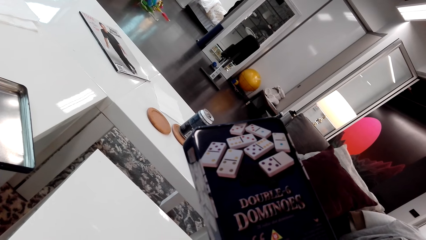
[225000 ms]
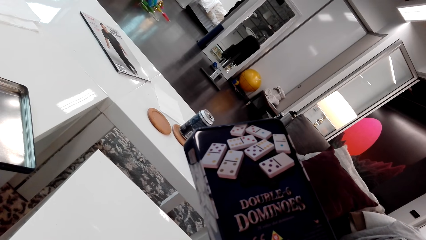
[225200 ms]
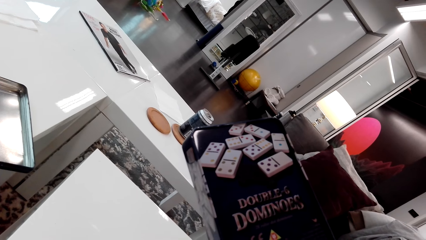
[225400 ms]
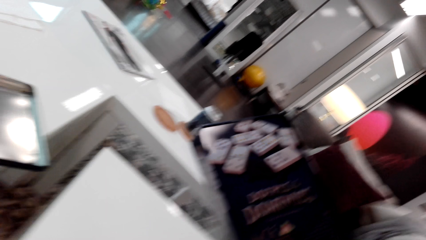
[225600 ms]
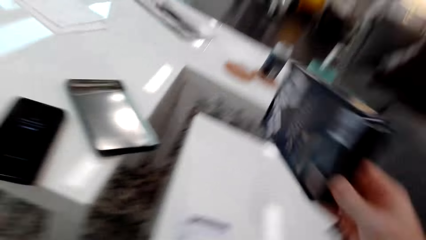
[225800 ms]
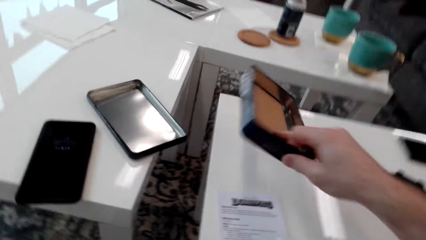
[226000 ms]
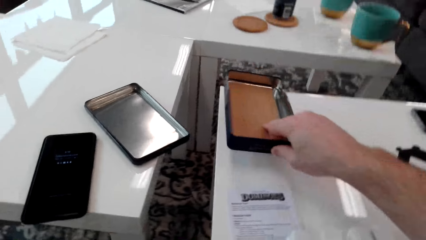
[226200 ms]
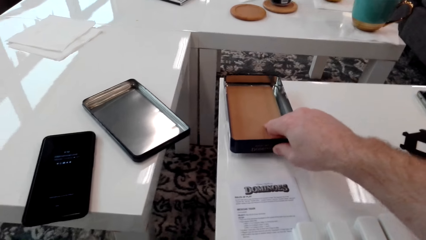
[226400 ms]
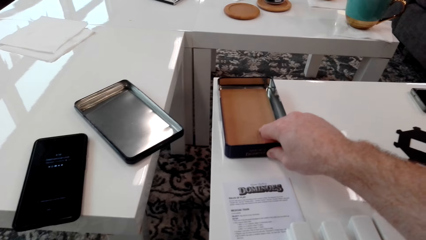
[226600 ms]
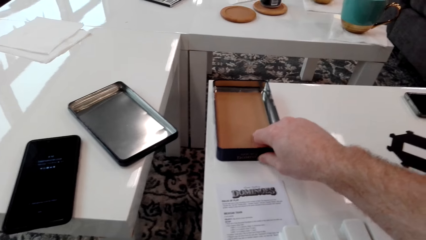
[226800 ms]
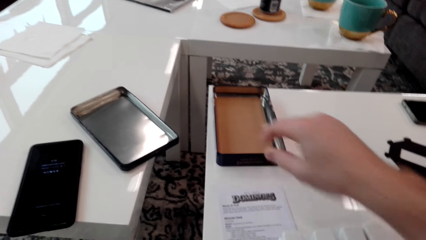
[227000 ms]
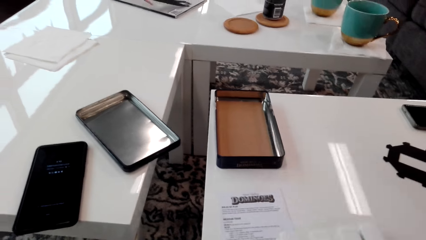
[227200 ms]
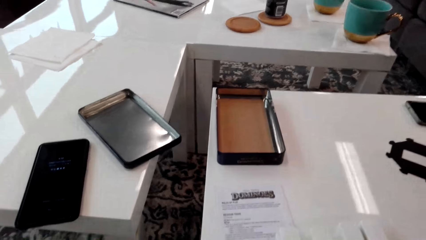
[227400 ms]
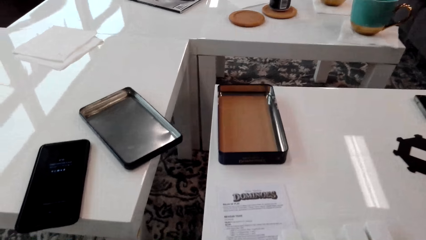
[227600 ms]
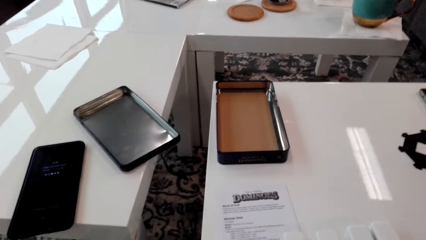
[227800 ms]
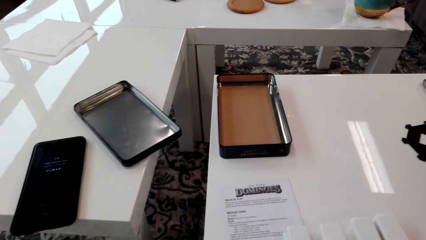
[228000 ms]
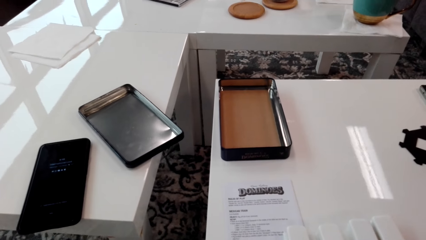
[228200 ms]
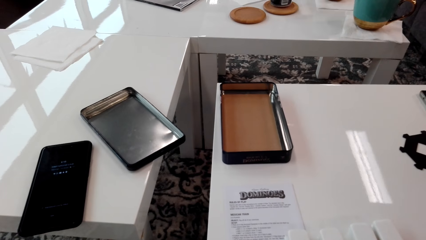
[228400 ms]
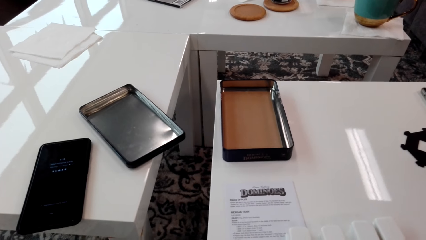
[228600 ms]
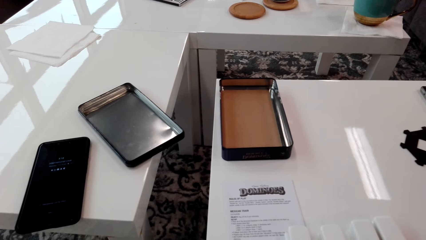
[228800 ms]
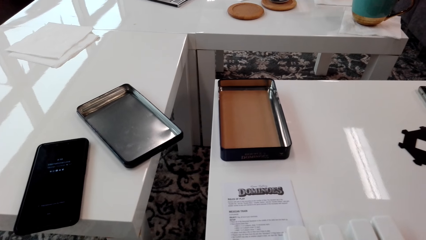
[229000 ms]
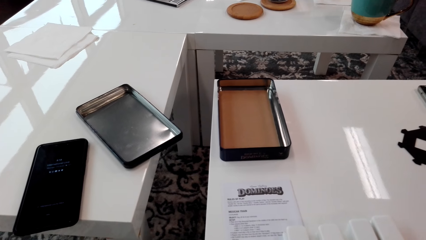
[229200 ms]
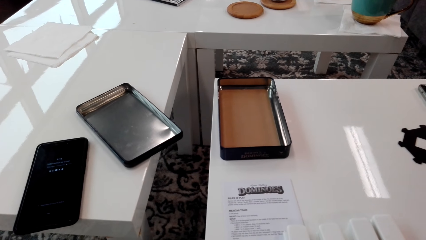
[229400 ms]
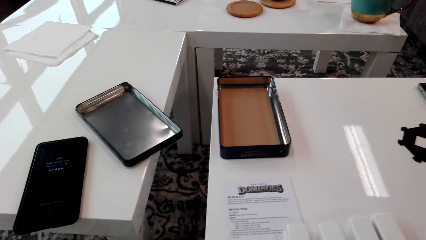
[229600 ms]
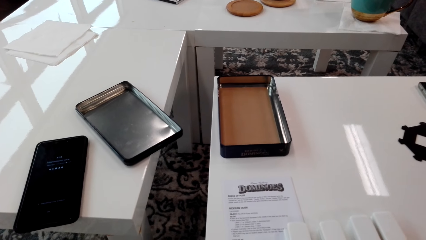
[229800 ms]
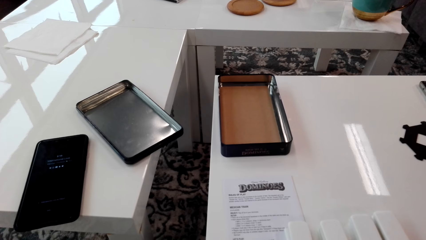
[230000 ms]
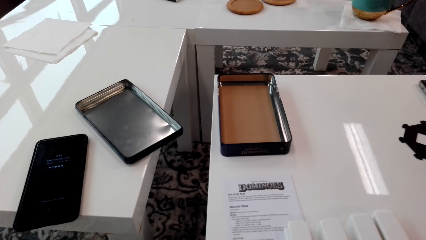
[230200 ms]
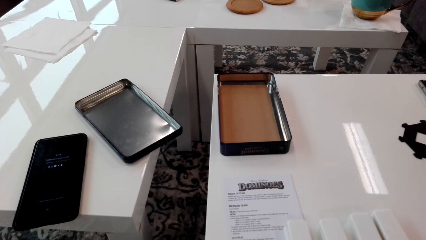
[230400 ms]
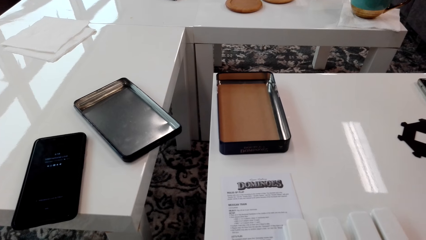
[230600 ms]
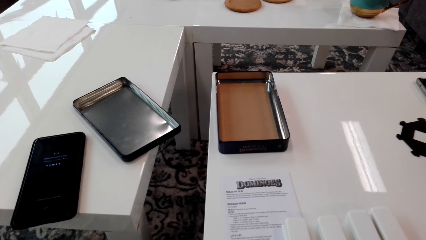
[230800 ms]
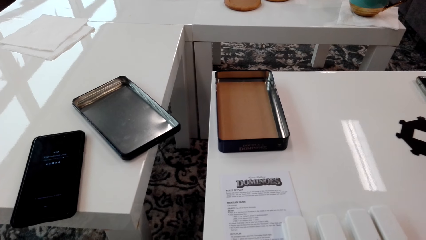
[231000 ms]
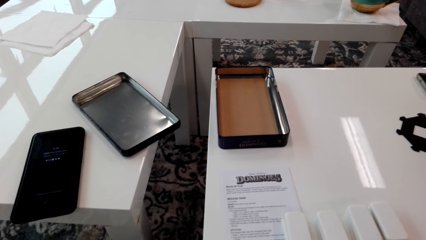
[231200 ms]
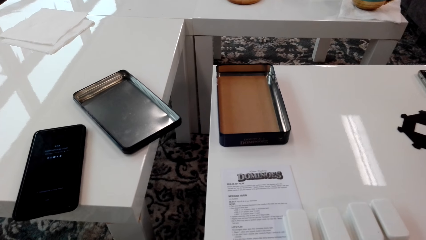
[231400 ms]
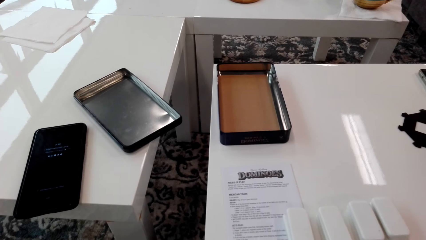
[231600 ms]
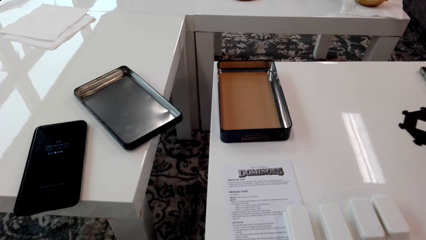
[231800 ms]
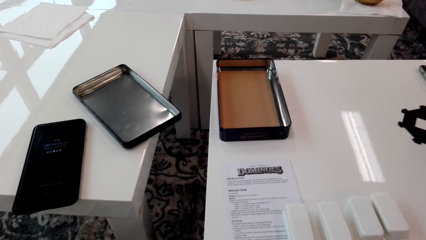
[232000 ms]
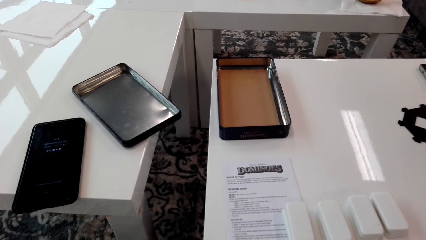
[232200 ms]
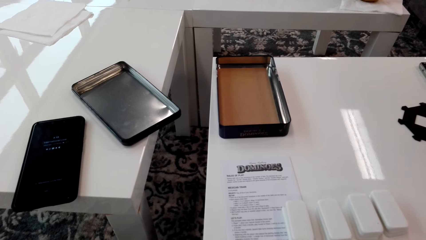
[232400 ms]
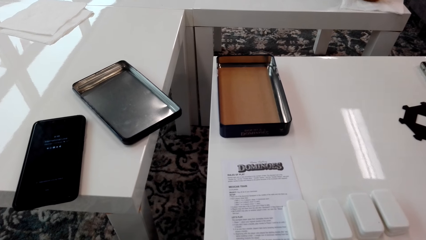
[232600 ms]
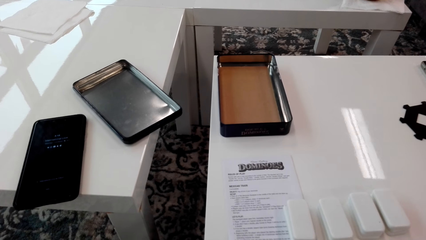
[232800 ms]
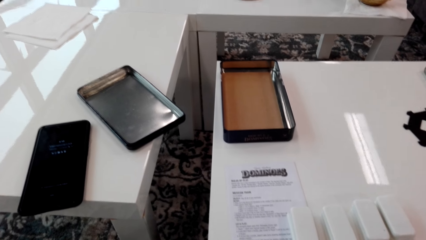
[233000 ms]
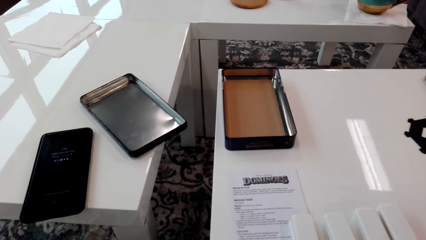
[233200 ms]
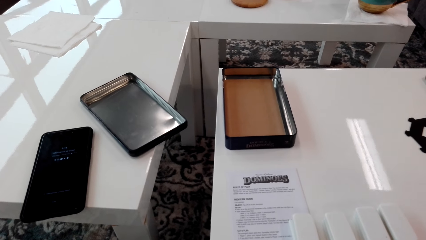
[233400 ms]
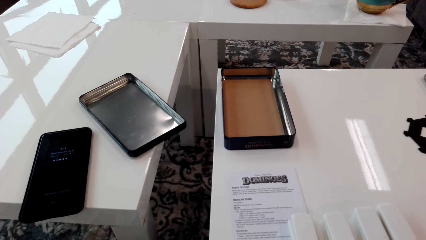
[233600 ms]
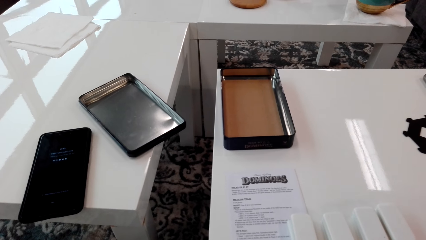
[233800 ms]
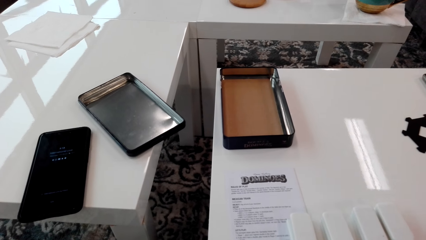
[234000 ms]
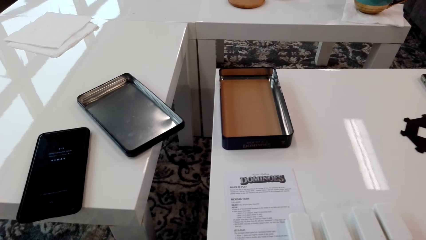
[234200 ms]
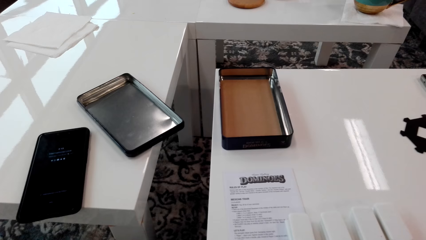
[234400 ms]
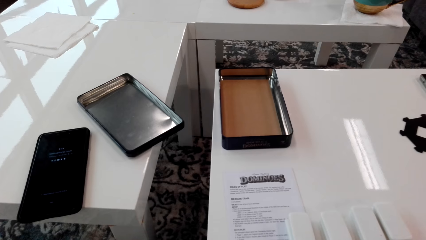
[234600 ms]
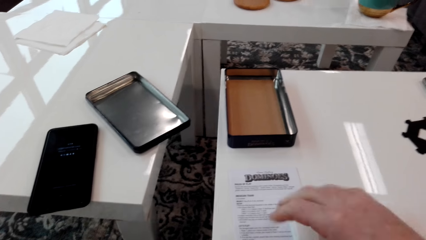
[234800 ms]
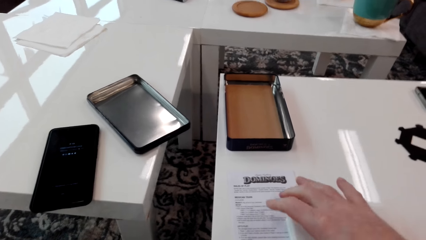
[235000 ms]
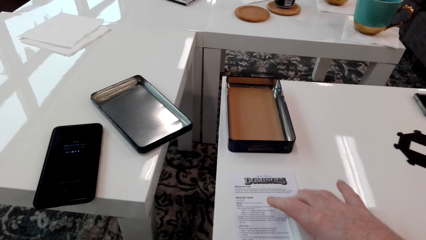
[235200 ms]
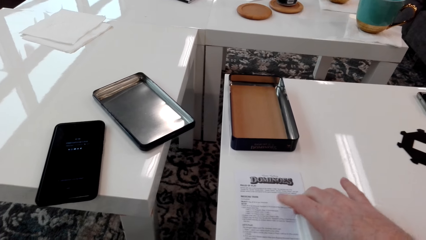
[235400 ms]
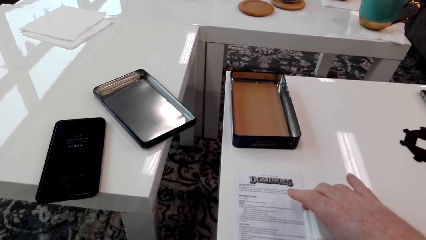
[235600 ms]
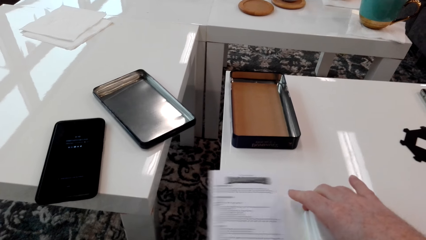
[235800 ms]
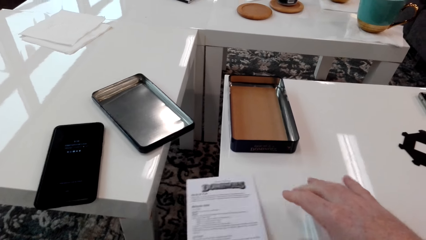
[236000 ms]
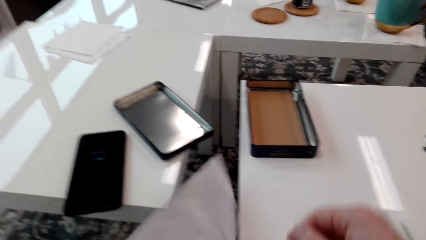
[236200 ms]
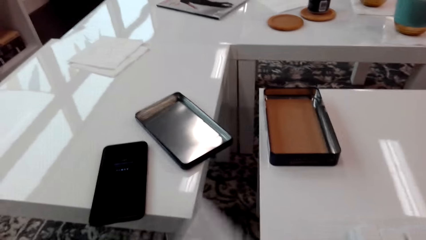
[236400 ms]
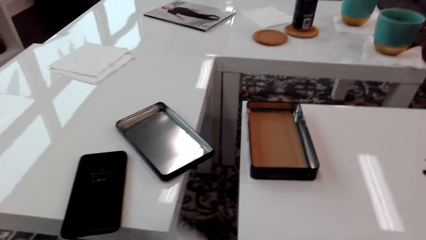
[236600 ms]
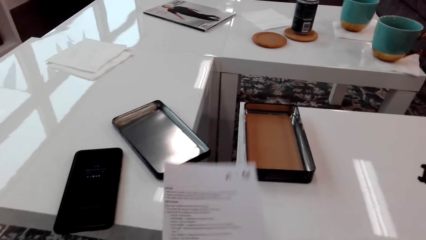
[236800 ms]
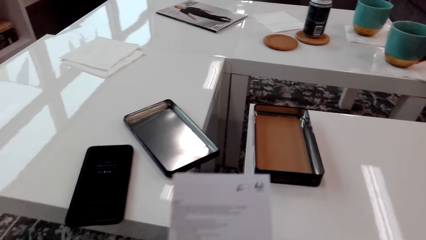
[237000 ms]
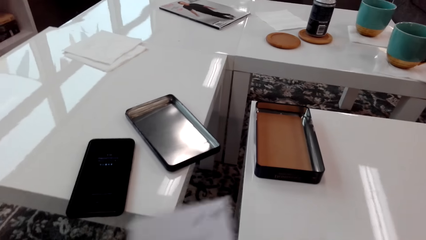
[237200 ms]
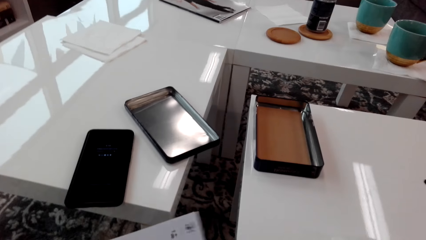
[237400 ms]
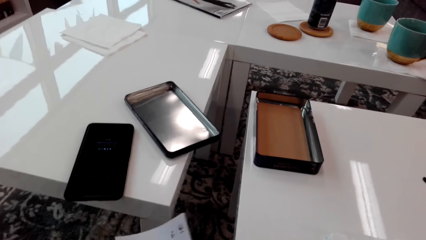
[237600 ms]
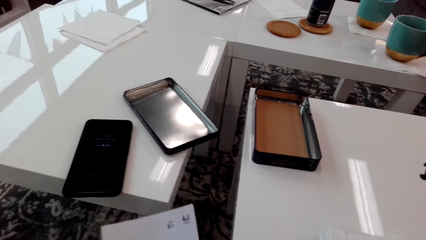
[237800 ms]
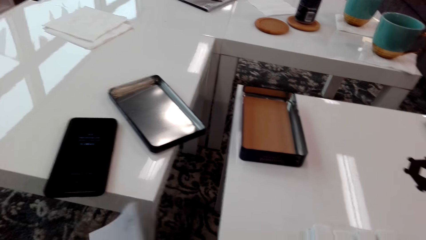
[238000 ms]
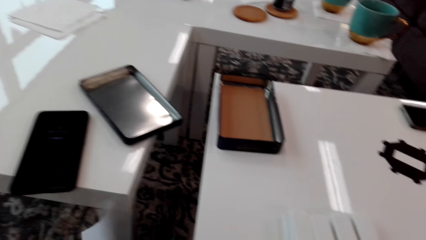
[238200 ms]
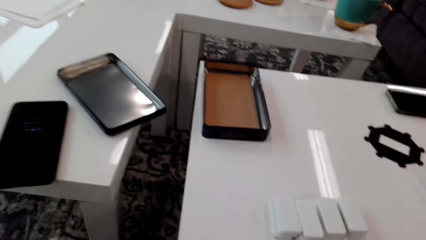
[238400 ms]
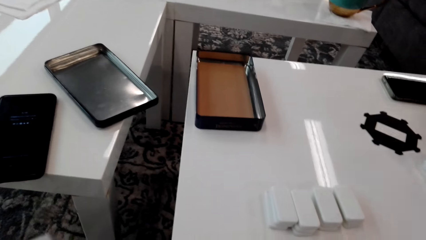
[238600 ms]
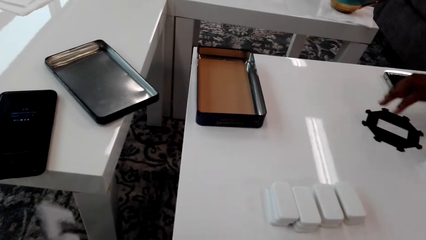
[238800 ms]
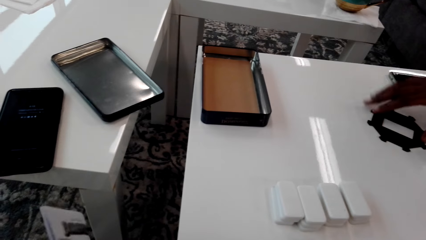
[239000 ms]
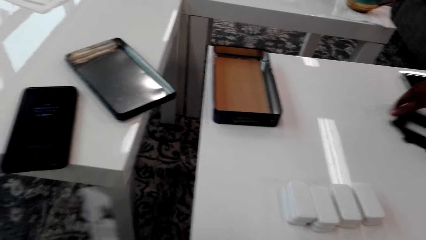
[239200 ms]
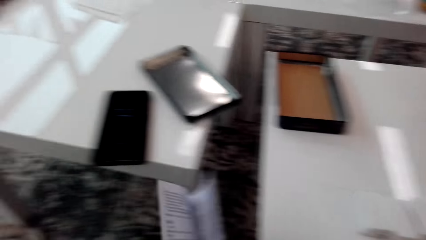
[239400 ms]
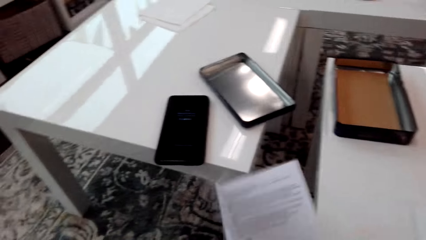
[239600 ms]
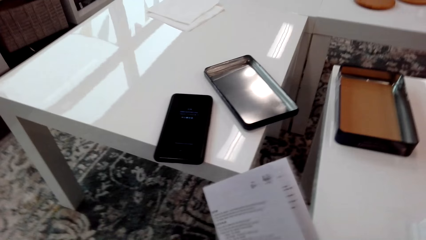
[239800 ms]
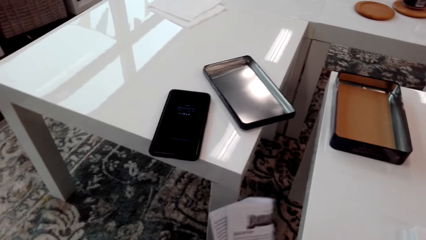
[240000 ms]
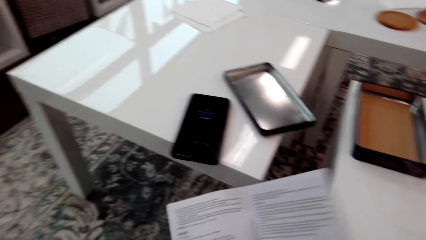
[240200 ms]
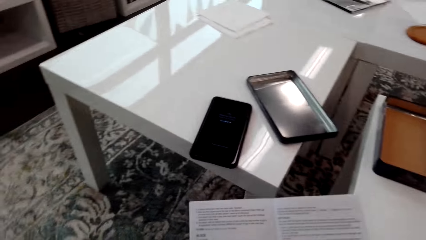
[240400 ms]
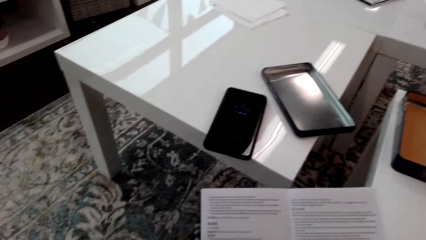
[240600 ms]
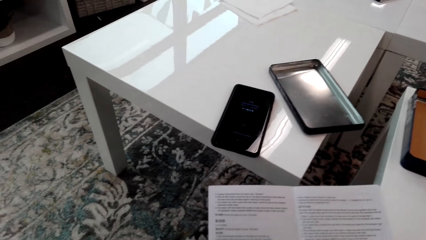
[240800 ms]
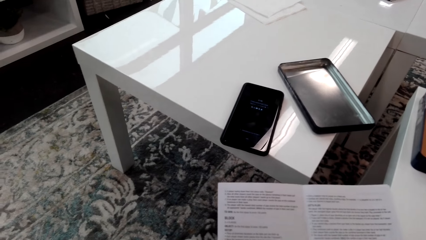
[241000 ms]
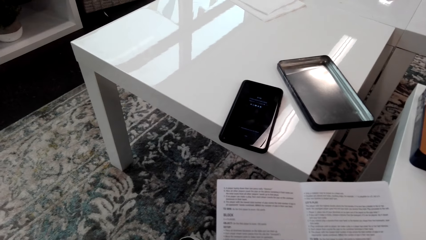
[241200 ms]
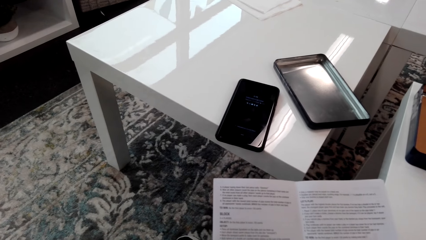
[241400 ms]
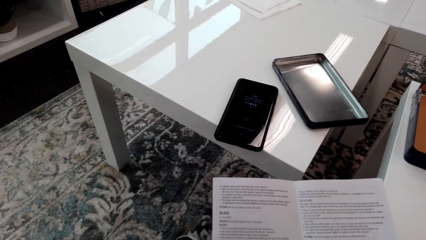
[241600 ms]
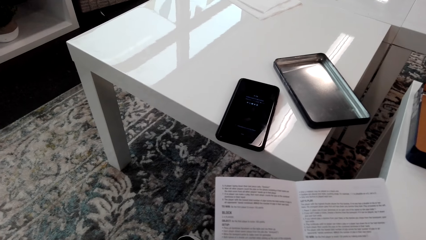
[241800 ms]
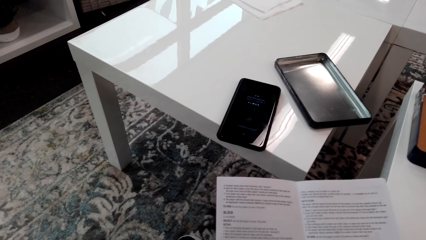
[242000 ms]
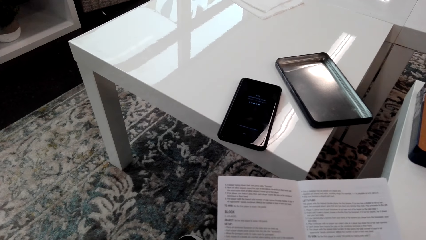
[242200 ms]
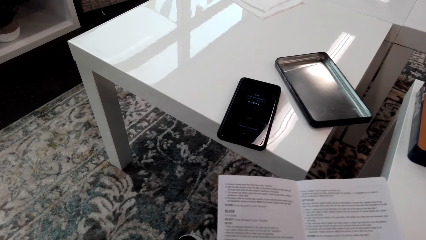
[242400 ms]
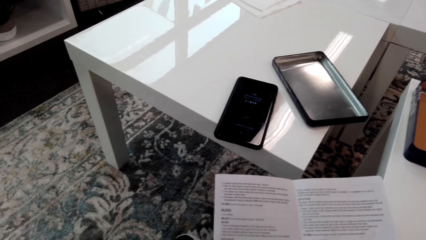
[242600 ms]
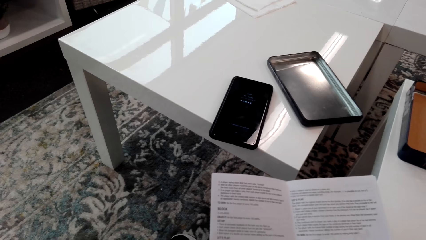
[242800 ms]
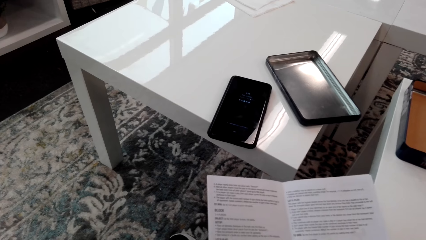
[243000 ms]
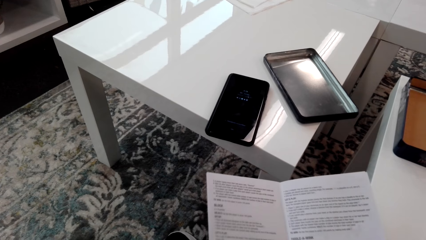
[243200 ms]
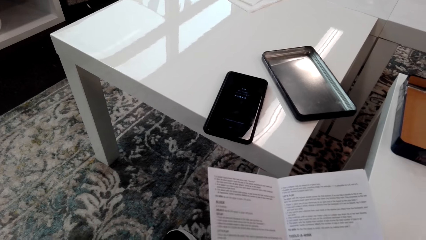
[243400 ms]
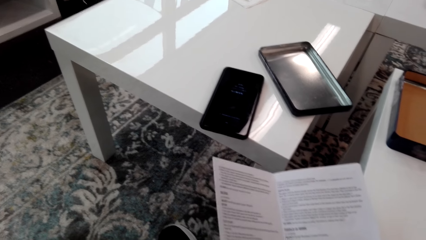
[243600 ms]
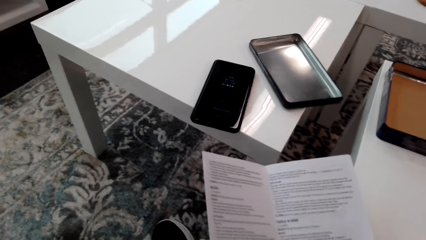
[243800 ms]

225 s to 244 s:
The camera wearer puts the carton or container down. They stare around. They place a hand on the paper. They pick up the manual. They move the paper. They hold the paper. A person picks up a container. The camera wearer holds the paper. They hold the paper again. They read the manual. They stare at the paper.
